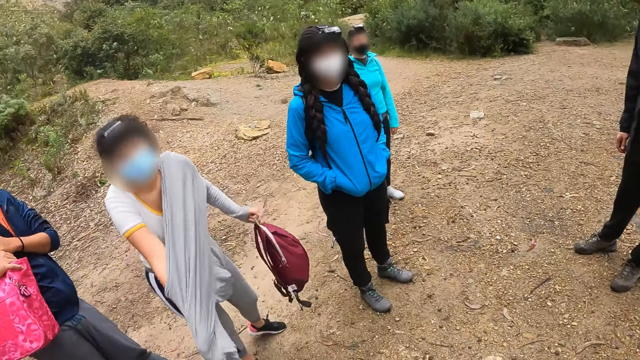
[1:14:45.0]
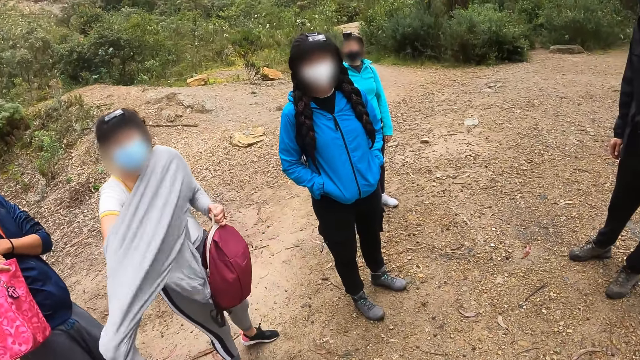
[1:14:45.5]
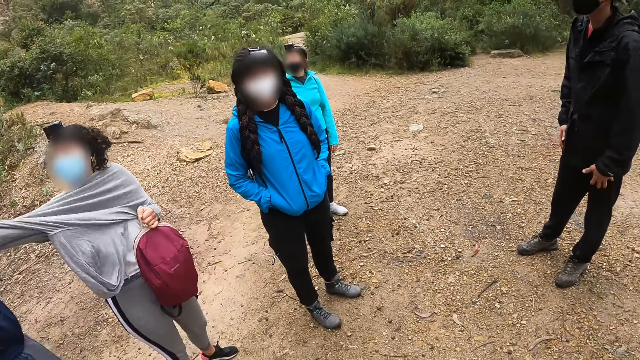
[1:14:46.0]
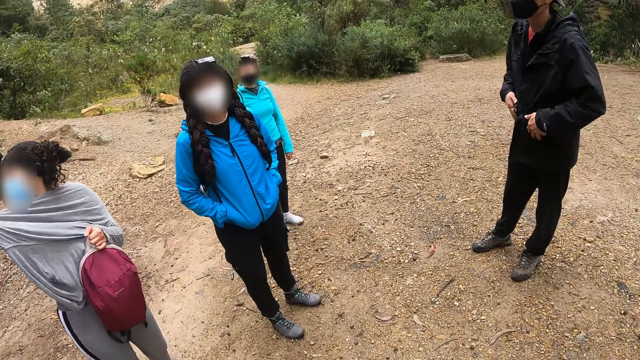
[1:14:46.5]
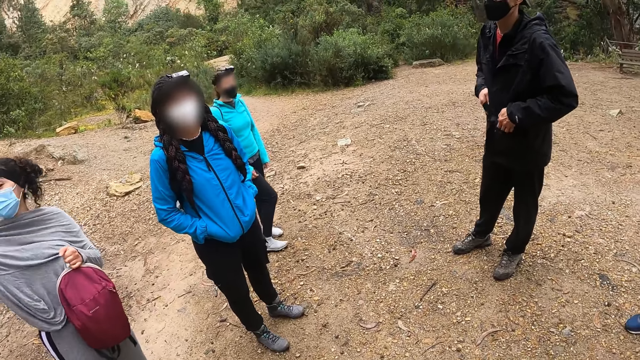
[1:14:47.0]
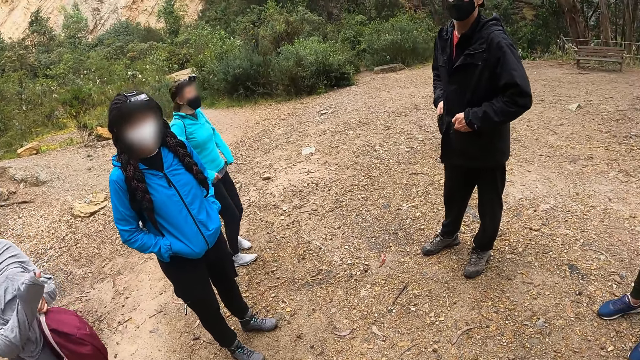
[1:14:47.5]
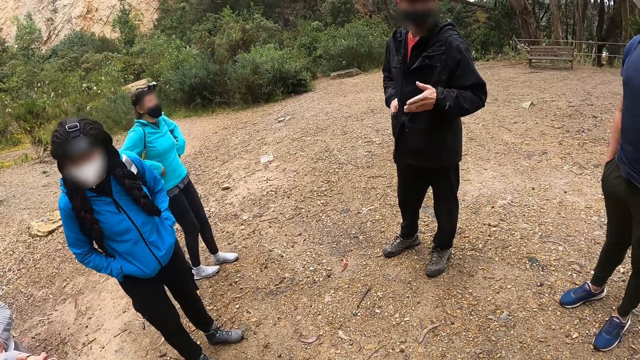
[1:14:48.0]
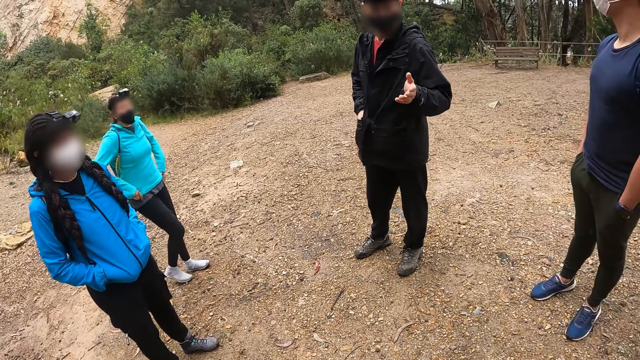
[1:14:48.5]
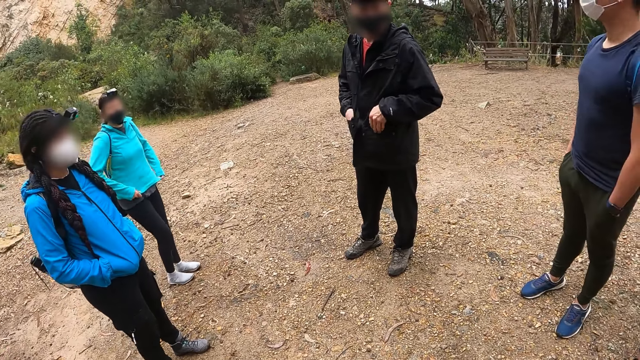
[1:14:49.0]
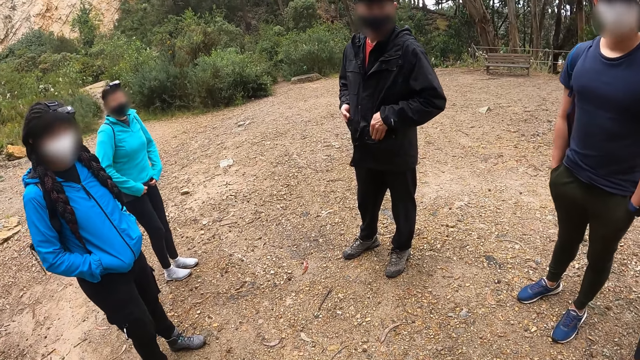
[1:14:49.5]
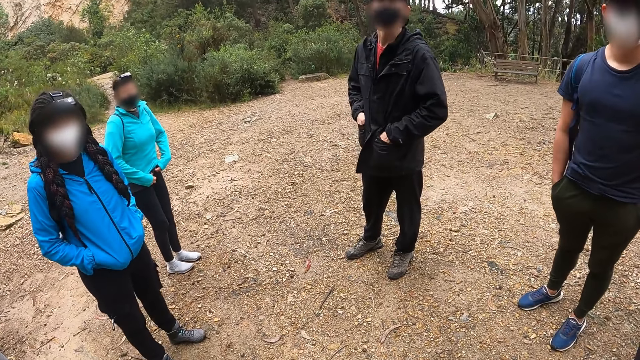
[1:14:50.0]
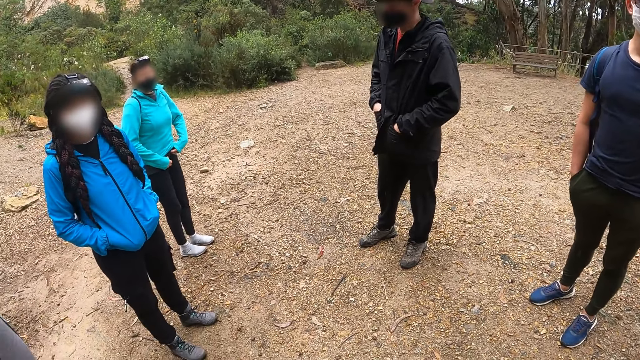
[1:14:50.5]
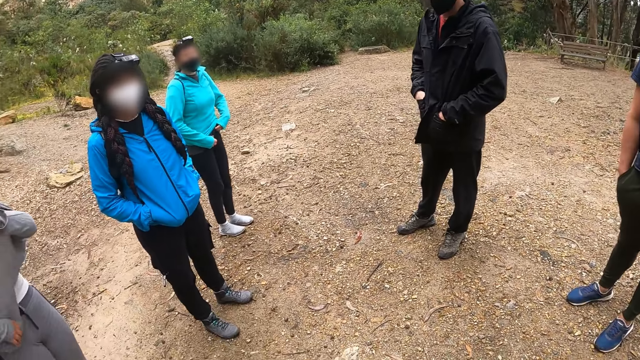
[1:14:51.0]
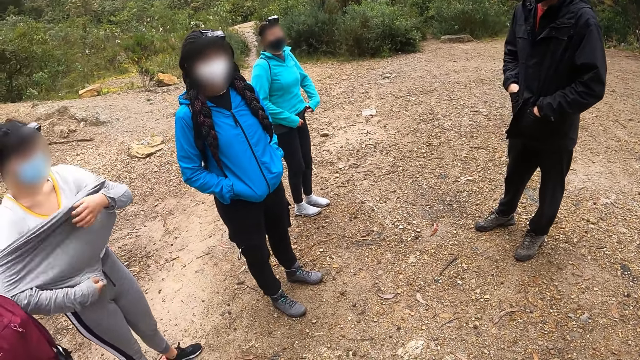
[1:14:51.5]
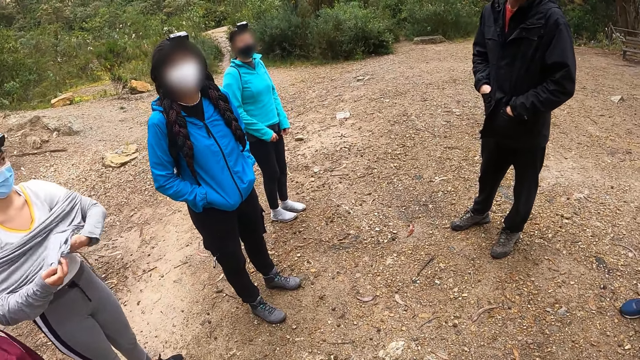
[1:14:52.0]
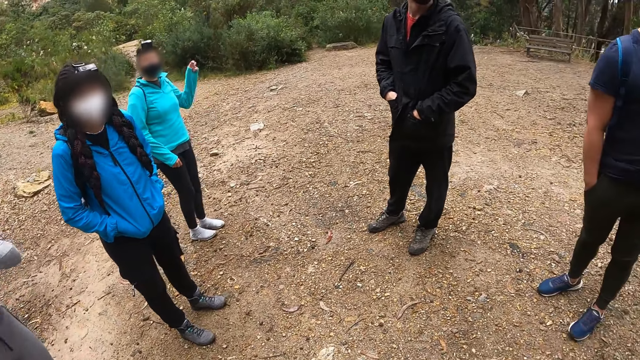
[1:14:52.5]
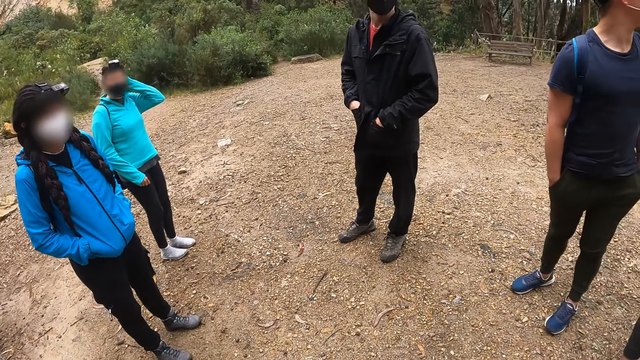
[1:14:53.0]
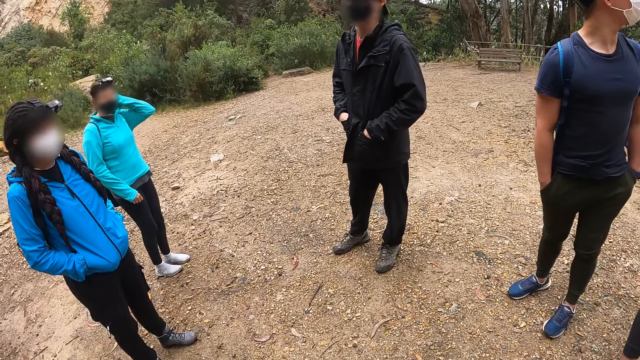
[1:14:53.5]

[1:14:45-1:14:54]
The woman holds the bag with the right hand. The camera wearer looks around.

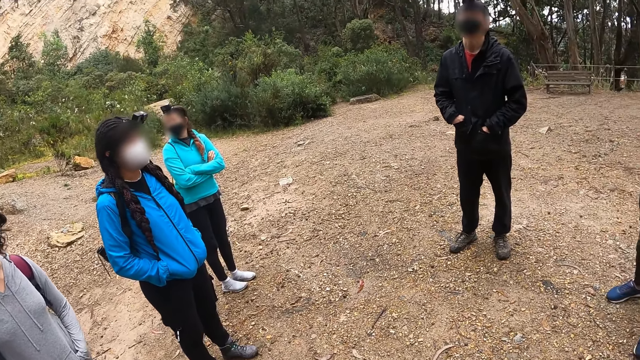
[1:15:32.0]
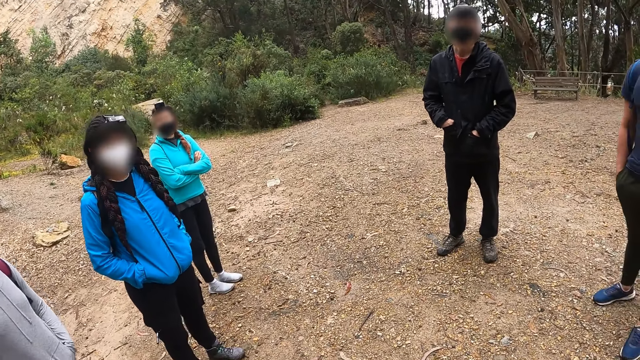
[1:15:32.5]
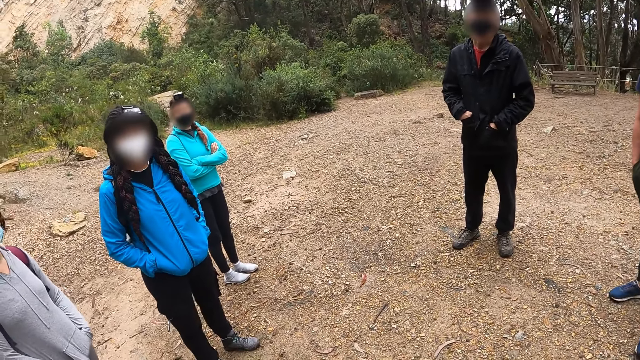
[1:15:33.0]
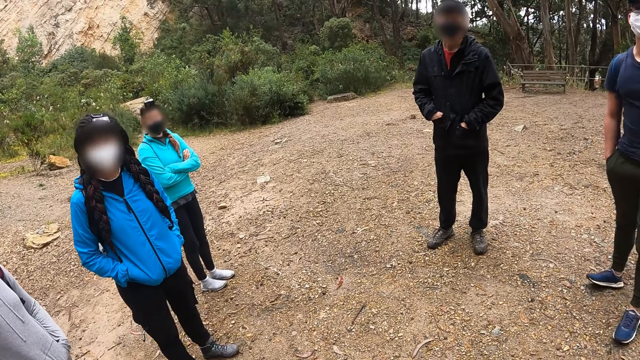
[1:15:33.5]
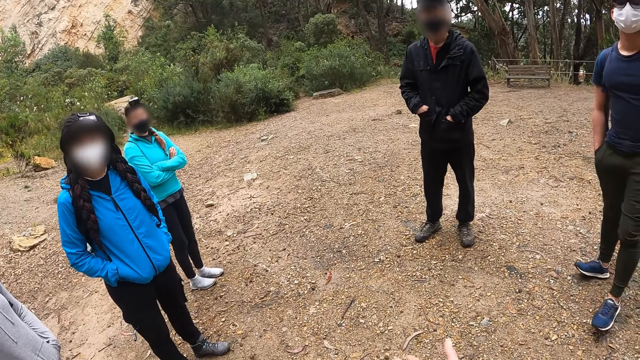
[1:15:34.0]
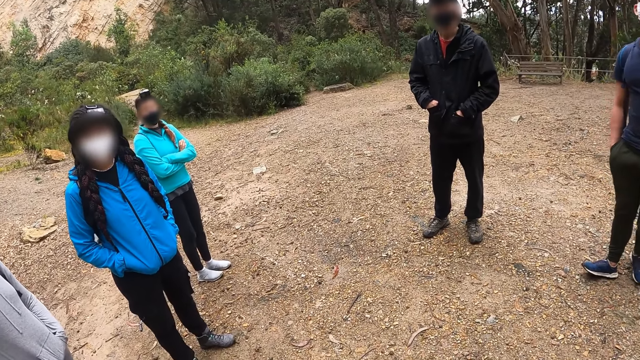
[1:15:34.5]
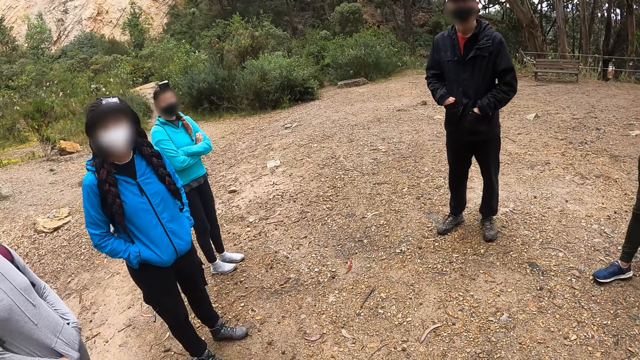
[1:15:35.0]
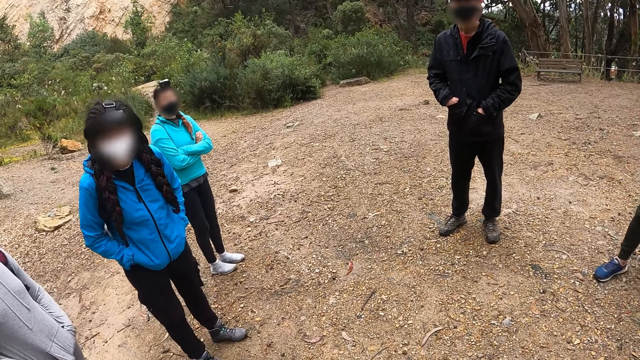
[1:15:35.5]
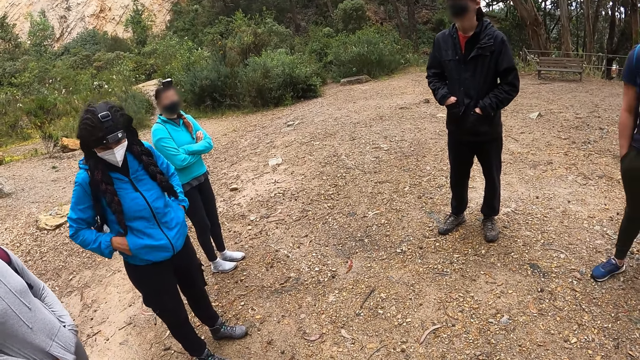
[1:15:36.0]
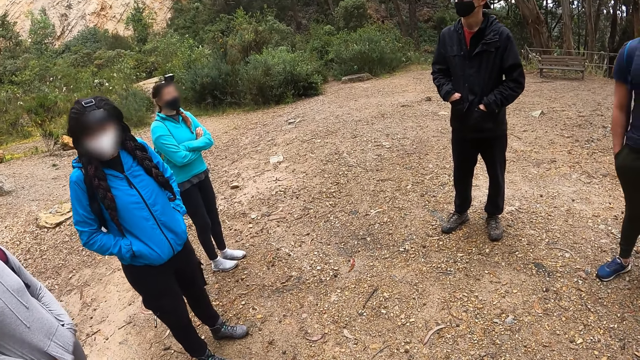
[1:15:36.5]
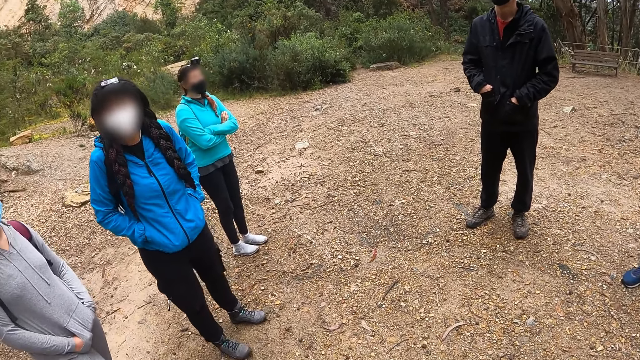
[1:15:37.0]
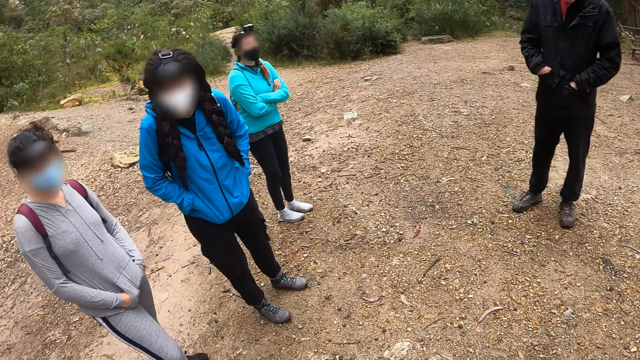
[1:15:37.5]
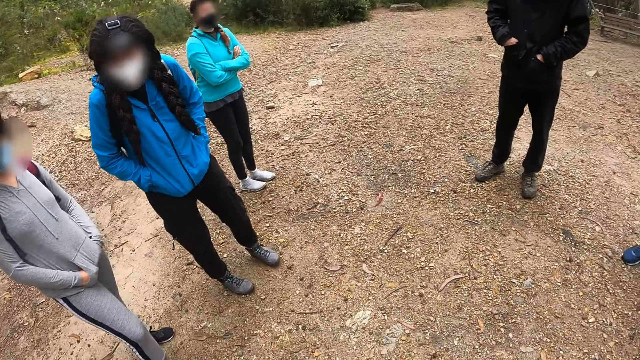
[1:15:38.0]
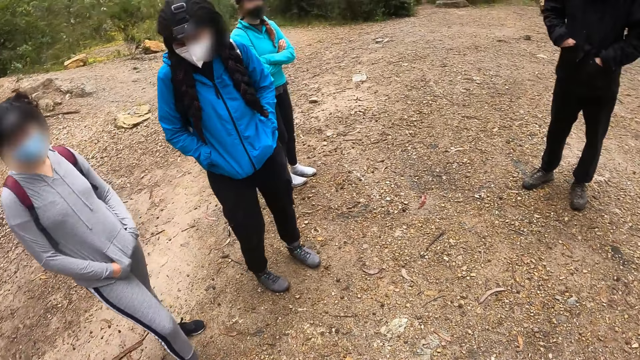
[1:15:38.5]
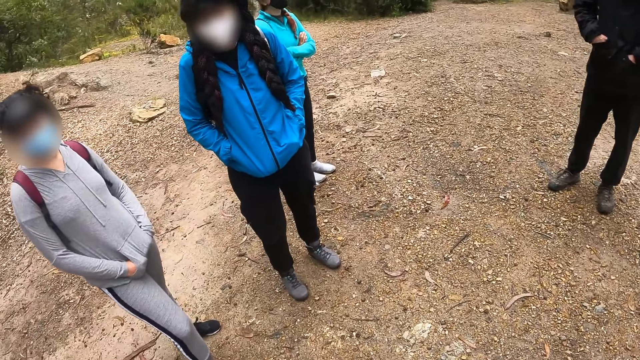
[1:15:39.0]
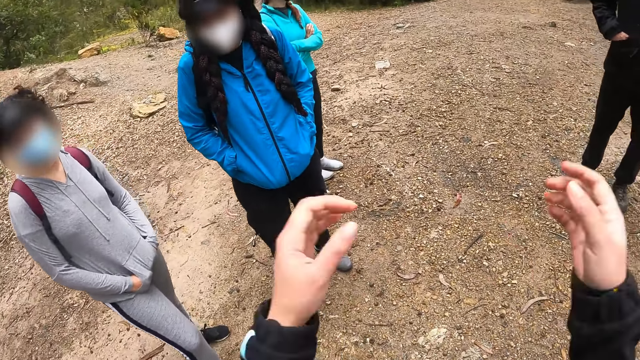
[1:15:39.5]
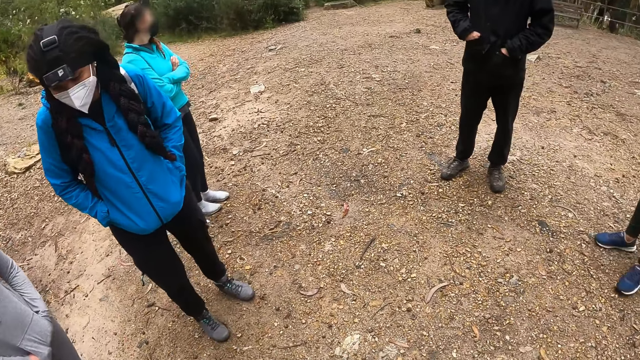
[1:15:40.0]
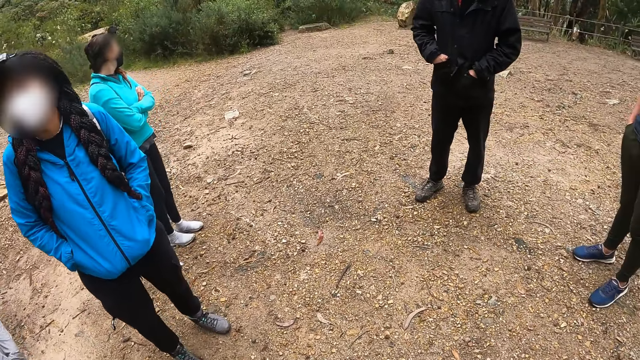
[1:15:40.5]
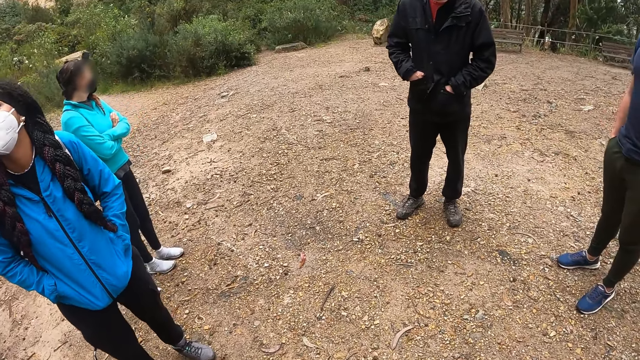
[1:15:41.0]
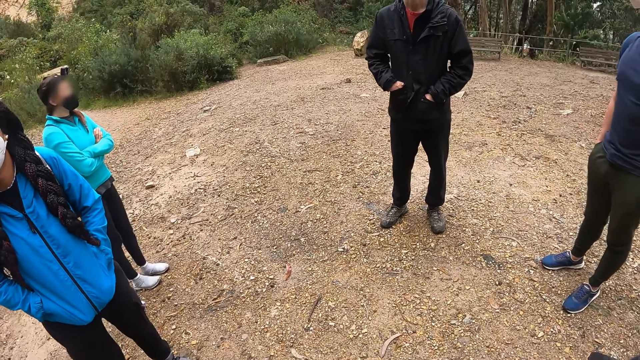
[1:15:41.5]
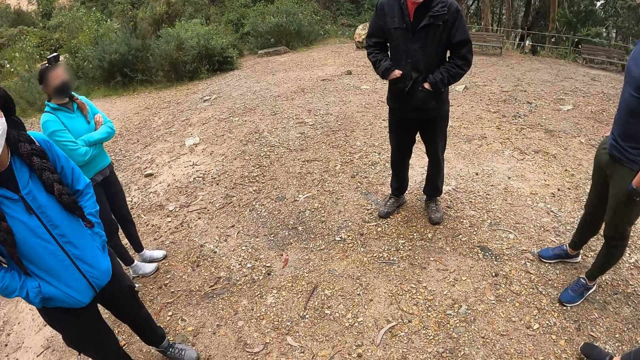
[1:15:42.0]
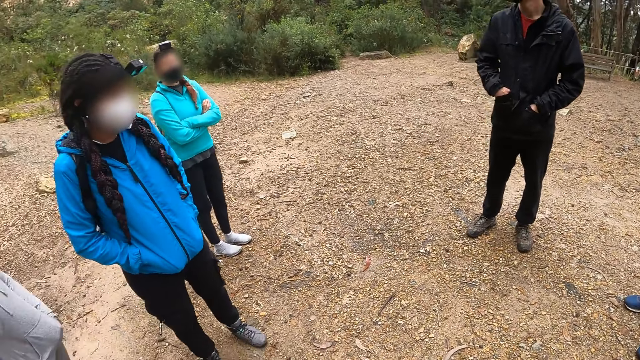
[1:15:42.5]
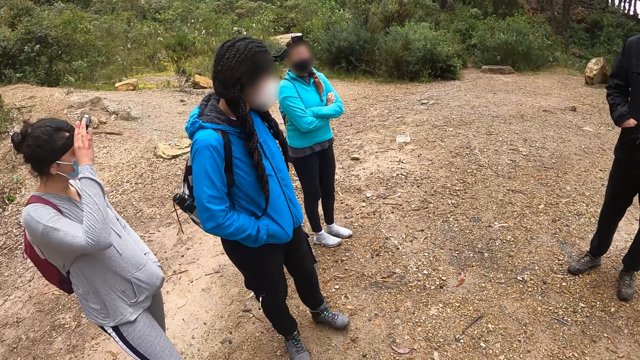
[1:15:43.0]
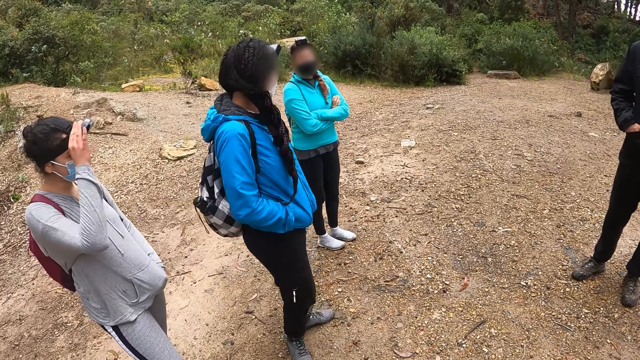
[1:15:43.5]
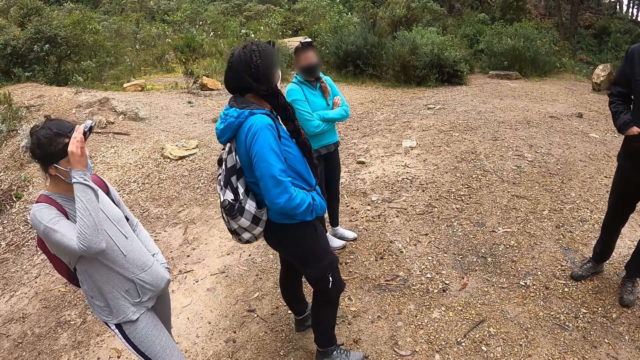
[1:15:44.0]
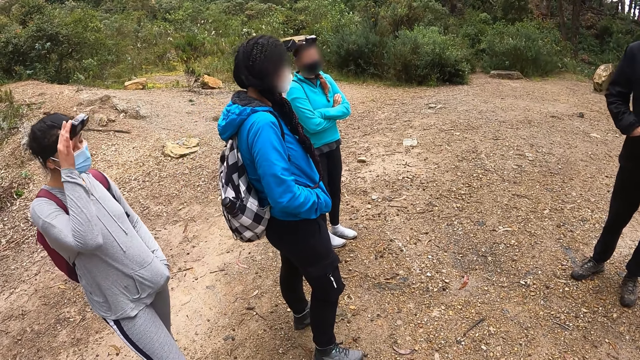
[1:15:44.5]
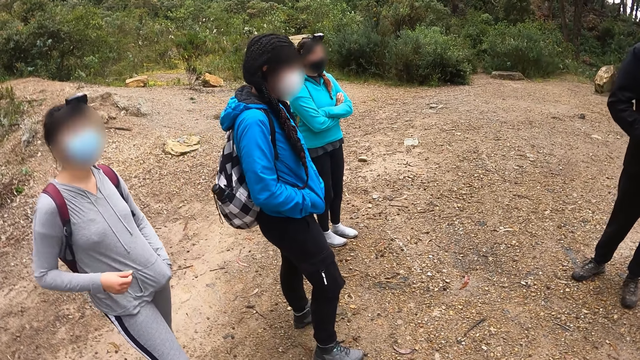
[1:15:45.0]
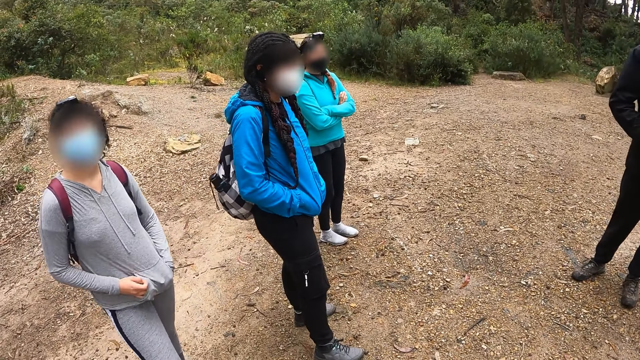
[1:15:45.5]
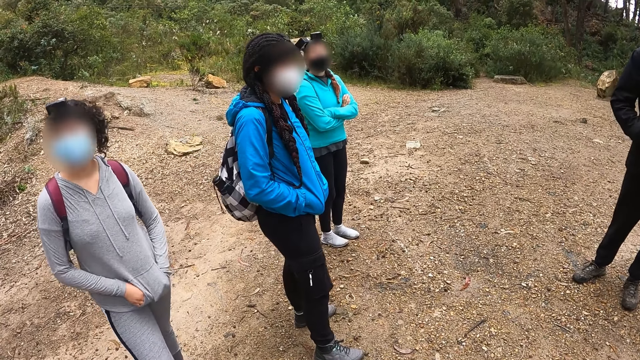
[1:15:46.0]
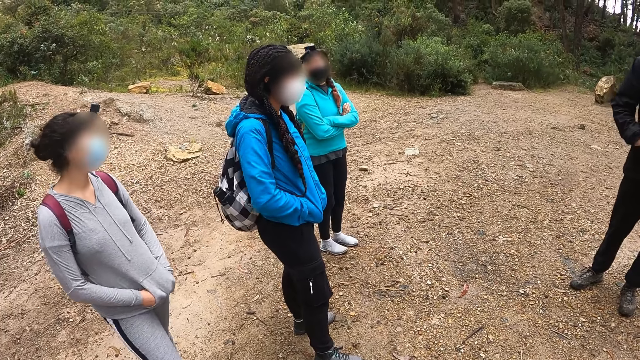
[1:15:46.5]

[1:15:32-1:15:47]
The camera wearer gesticulates with both hands. They adjust their camera with both hands. They lift the hands.
